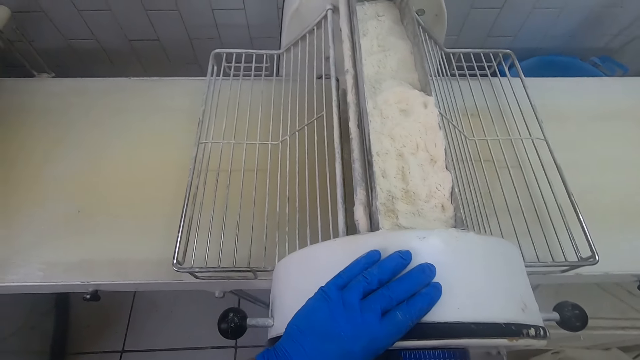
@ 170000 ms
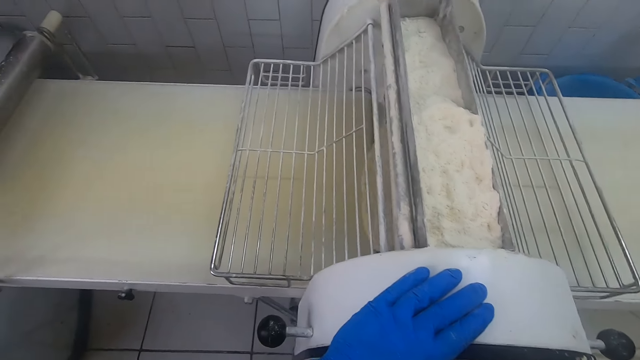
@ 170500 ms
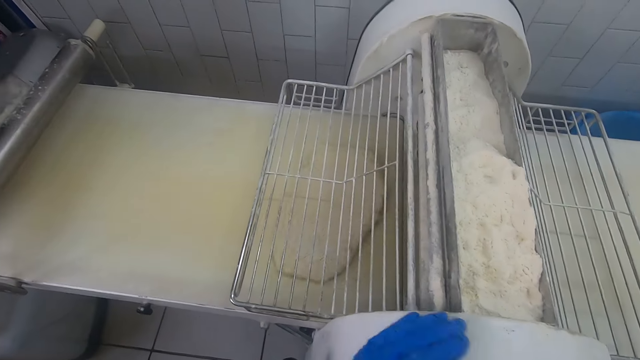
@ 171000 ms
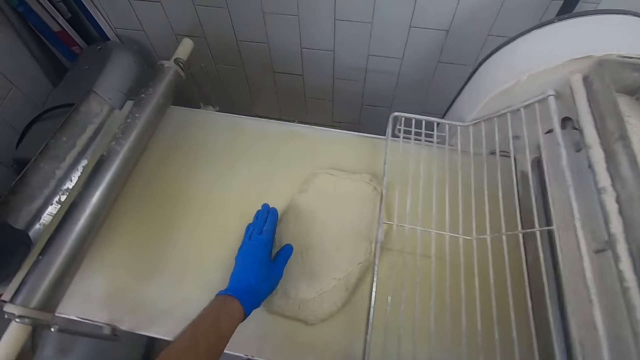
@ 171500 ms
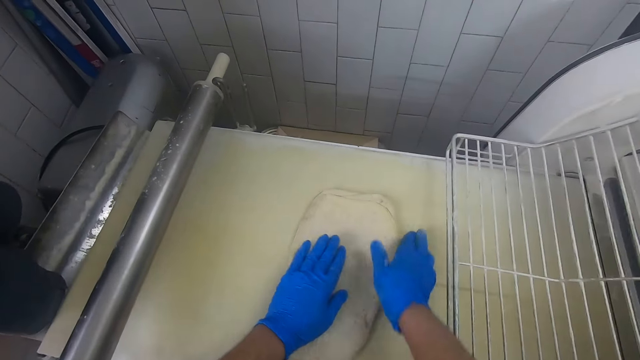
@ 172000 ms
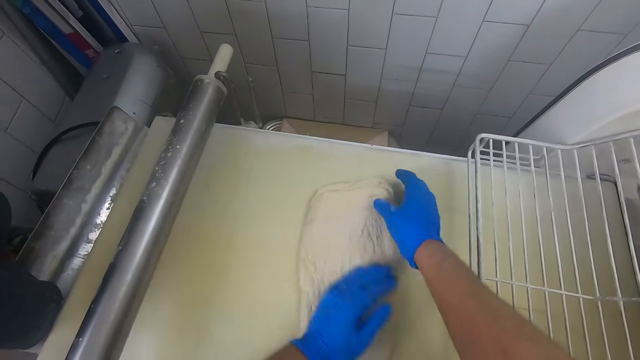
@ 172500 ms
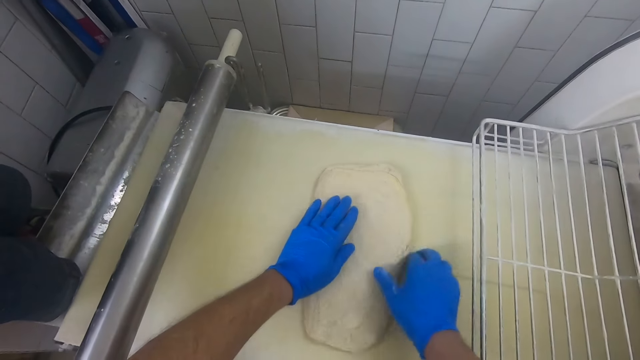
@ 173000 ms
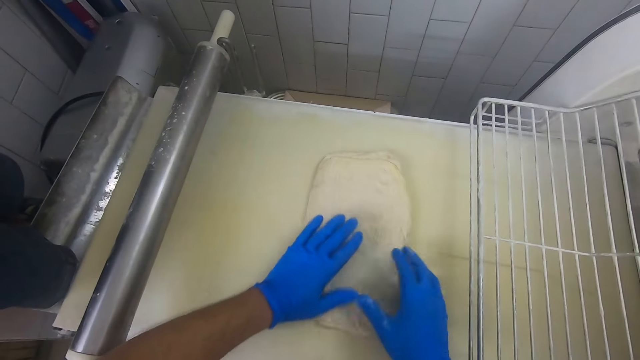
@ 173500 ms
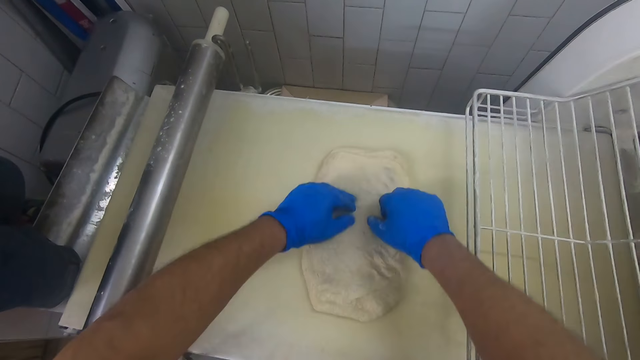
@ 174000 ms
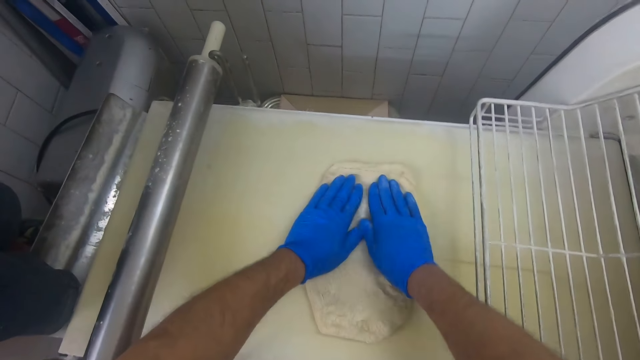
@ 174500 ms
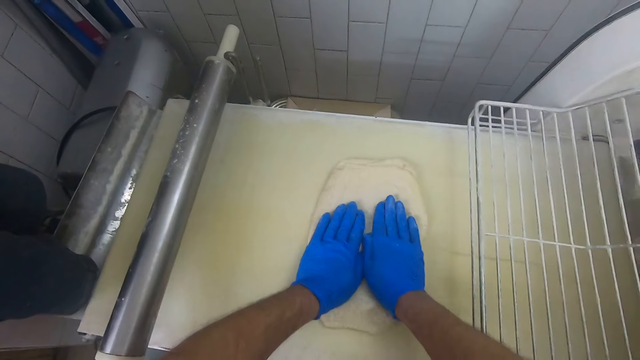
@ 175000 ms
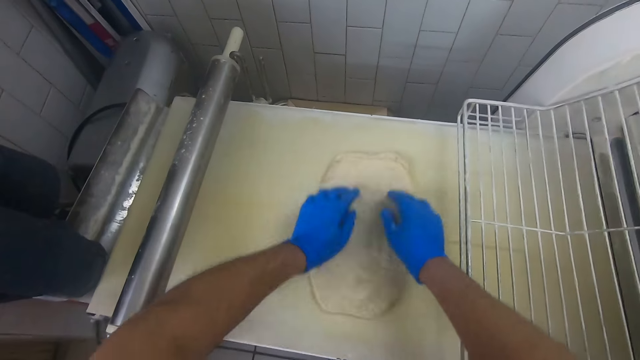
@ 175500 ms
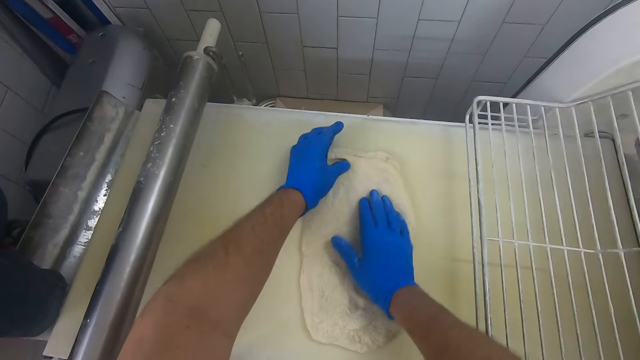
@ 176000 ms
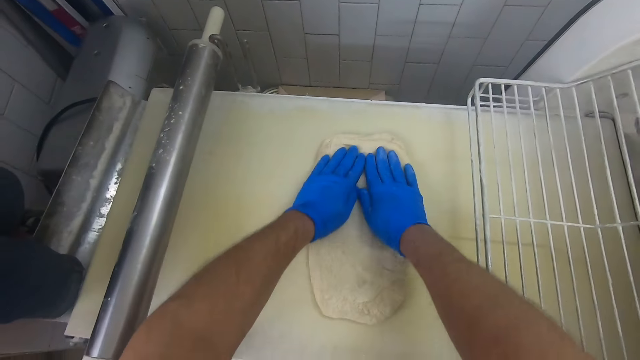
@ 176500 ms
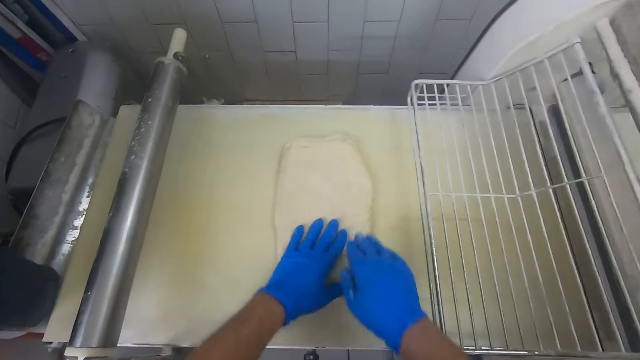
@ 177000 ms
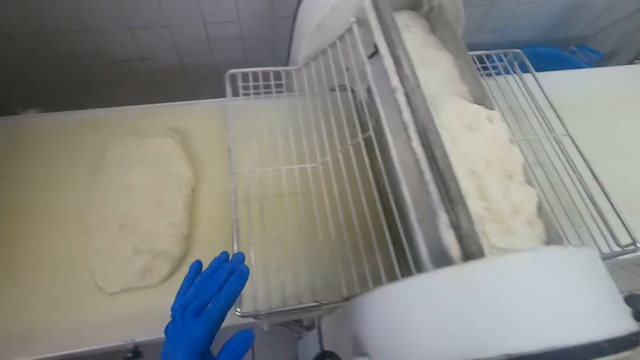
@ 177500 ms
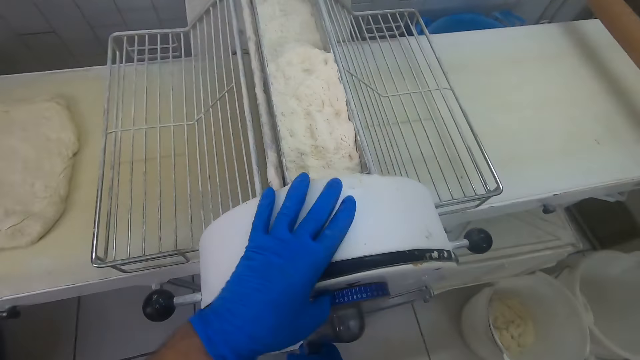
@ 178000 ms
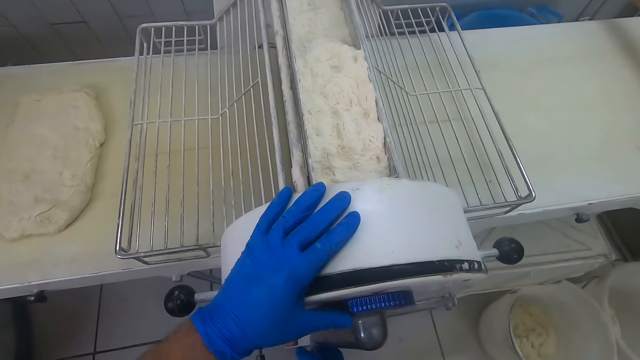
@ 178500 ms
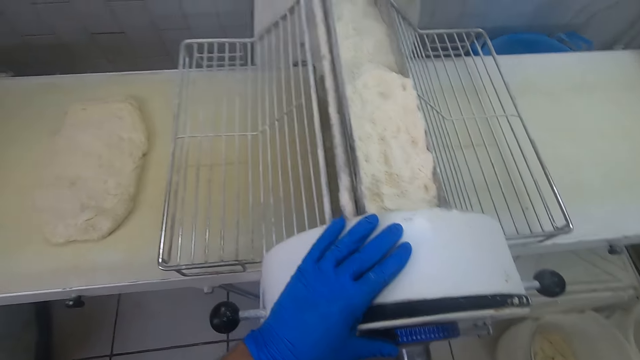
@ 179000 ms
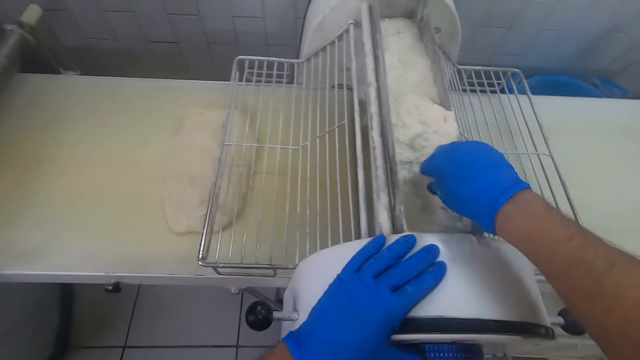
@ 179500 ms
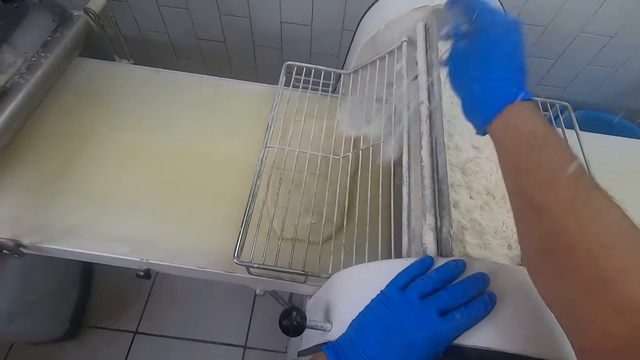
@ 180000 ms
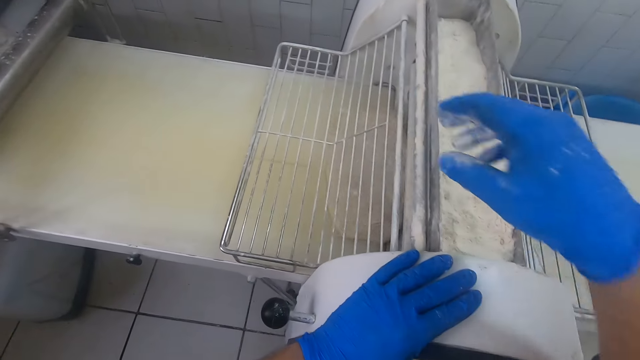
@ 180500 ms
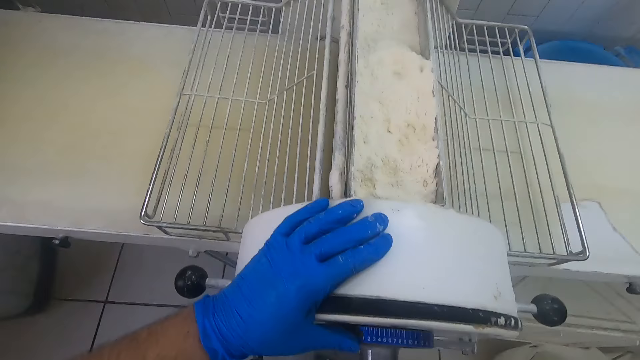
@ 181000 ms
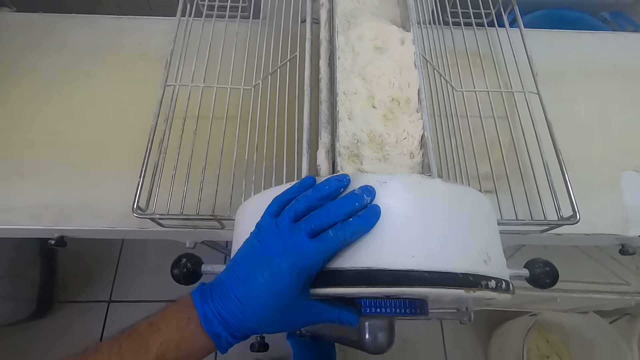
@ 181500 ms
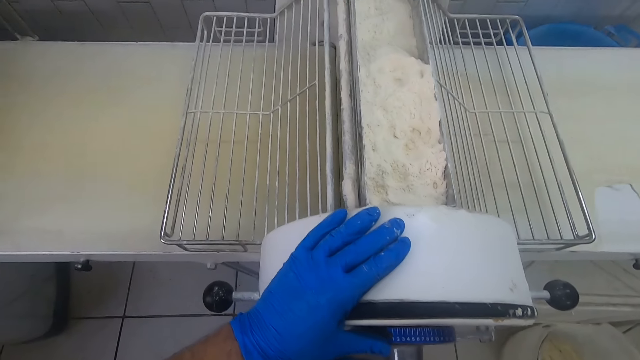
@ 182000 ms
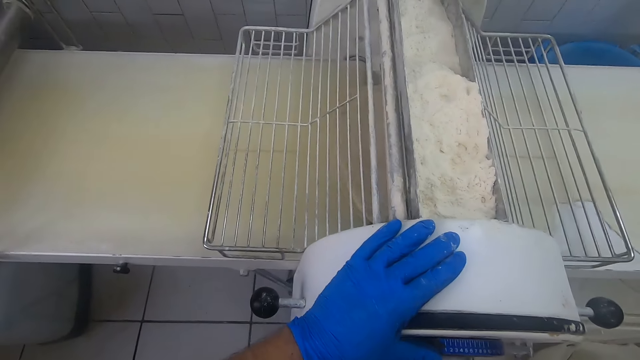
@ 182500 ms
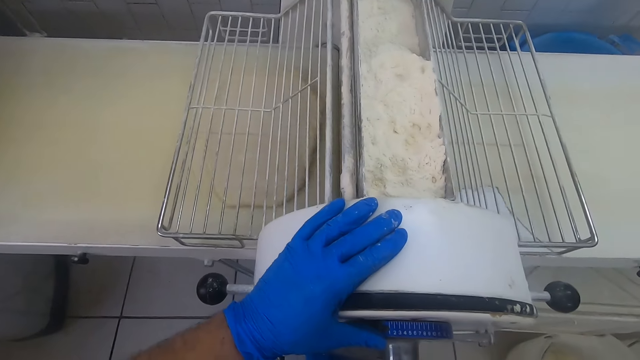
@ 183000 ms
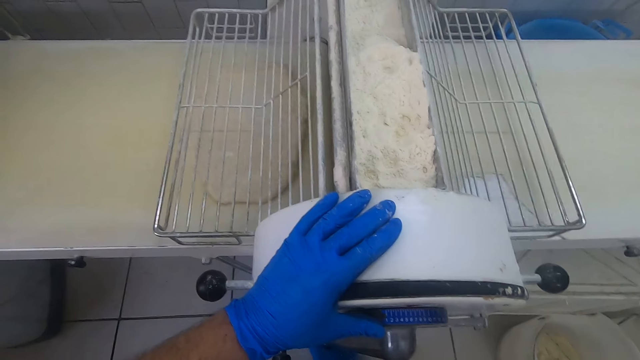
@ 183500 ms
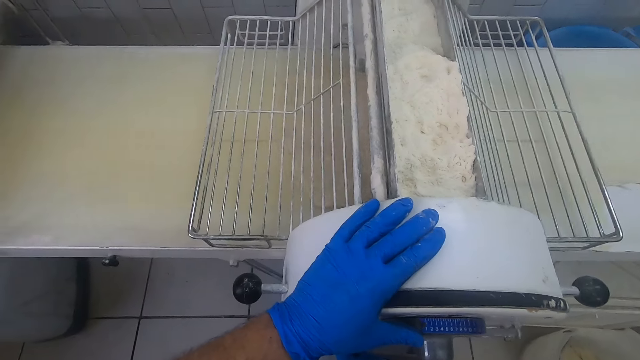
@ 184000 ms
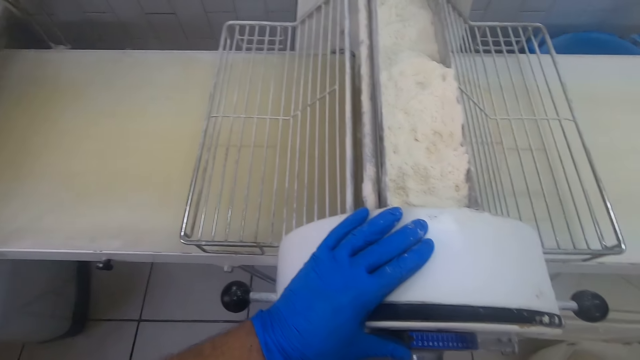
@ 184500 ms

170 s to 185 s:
The camera wearer adjusts the dough on the dough sheeter machine. They knead the dough. They turn on the dough sheeter machine. They sprinkle wheat flour from the top of the dough sheeter machine on the dough. They flatten the dough with the dough sheeter machine. They place the dough on the dough sheeter machine.

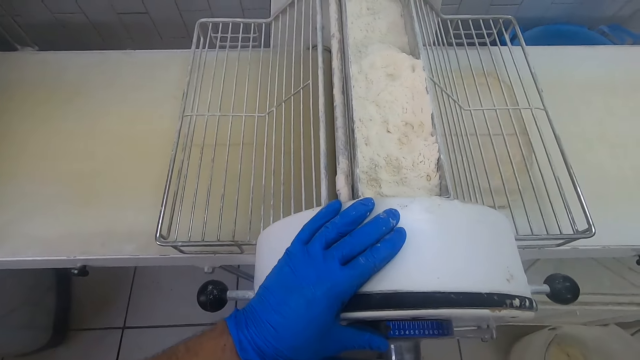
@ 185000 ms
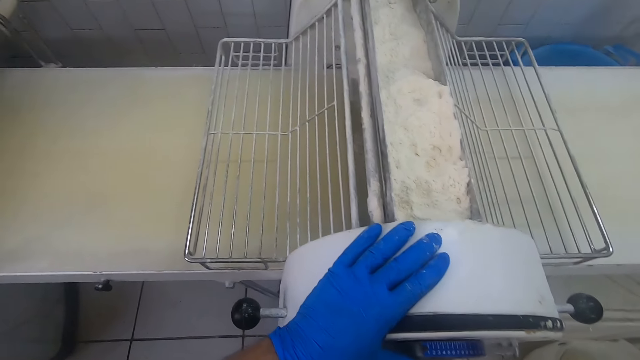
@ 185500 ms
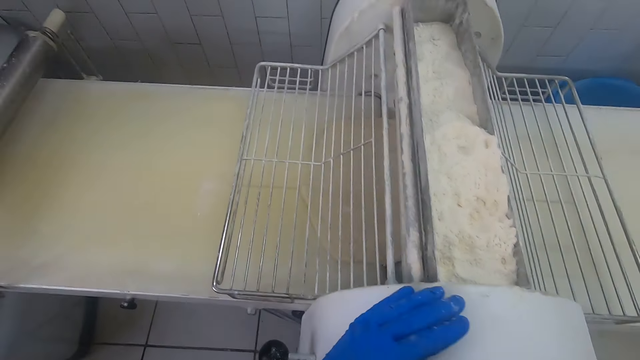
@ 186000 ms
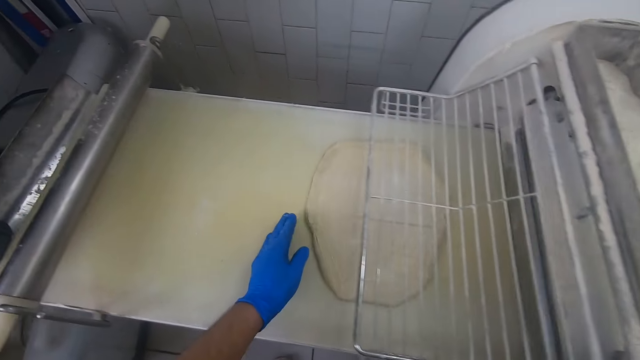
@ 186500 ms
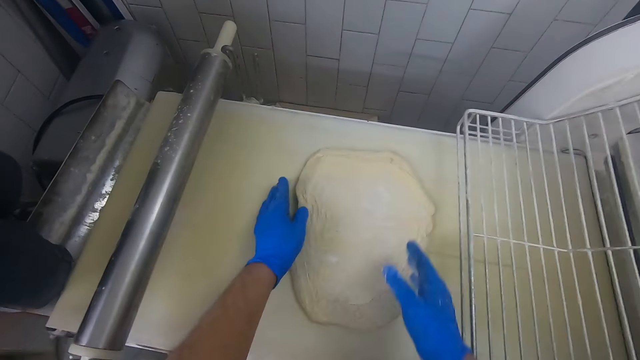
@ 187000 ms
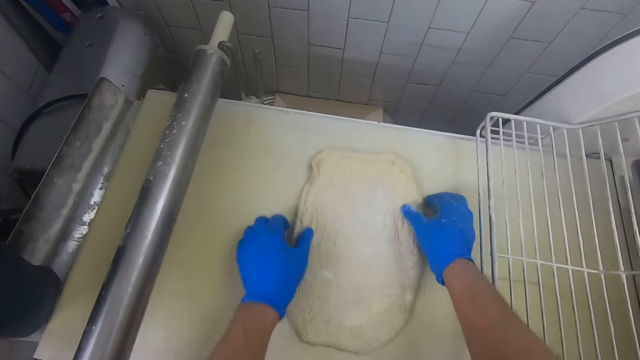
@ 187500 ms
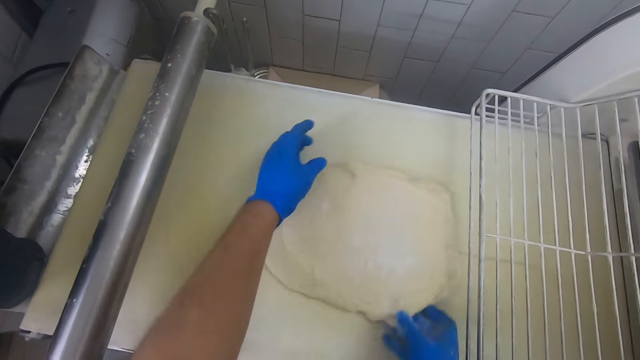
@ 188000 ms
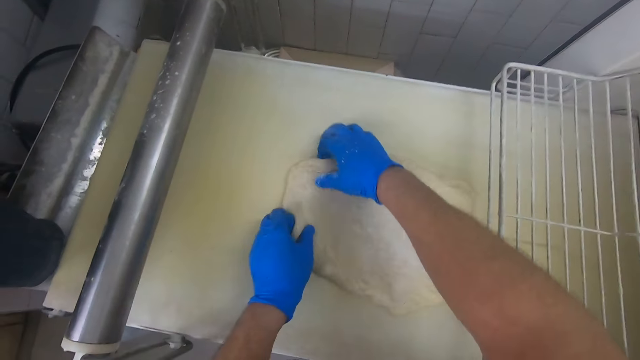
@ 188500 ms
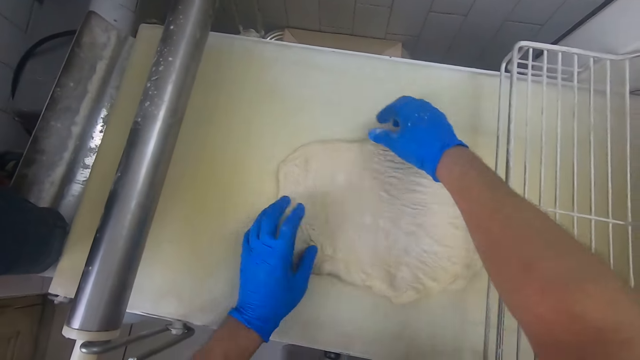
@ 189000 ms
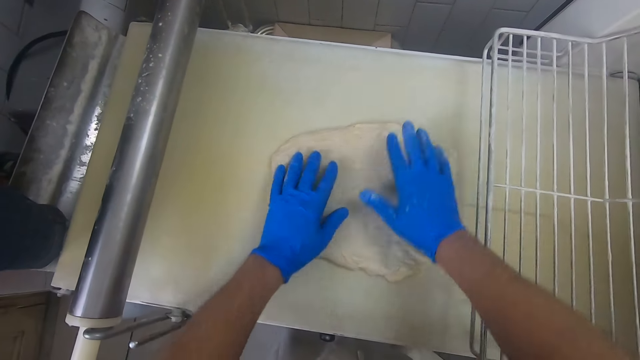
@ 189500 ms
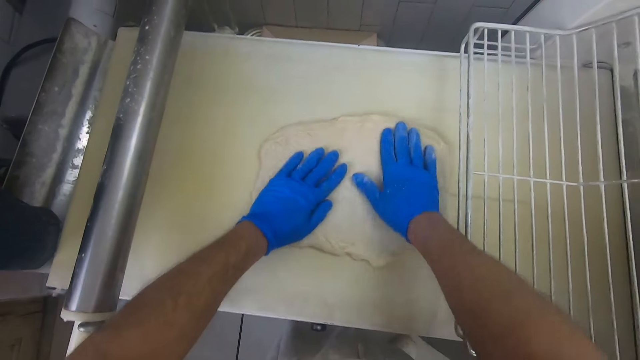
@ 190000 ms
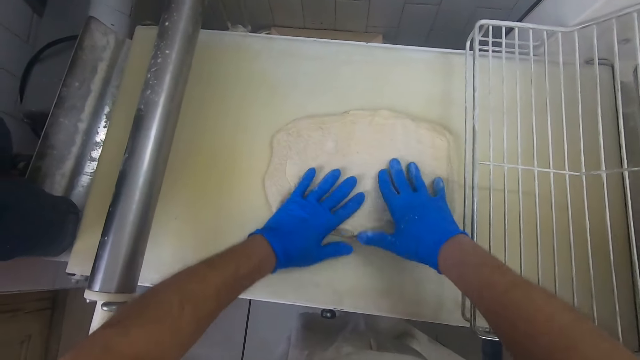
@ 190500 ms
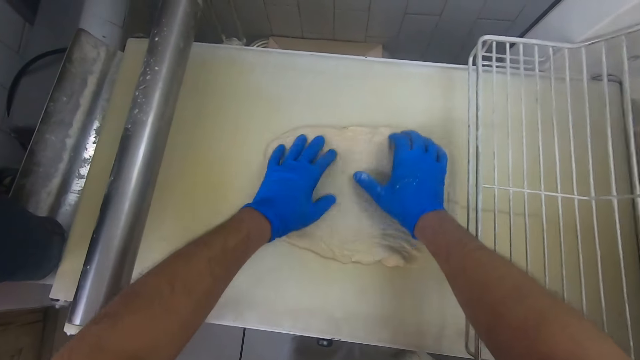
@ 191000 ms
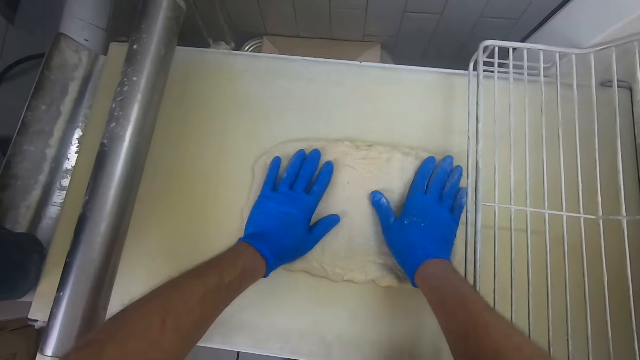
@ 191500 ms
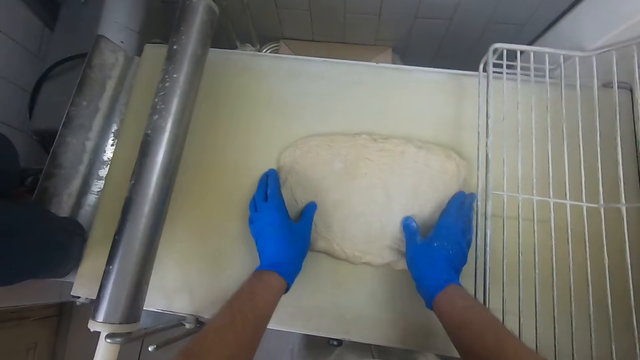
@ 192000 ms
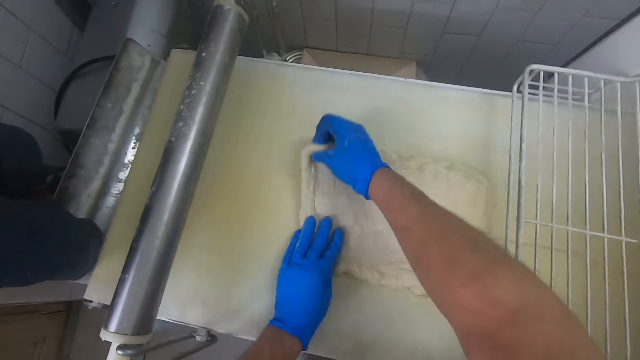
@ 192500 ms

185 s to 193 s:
The camera wearer adjusts the dough on the dough sheeter machine. They knead the dough.
